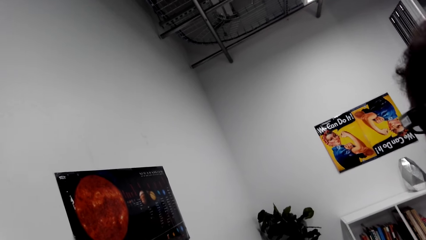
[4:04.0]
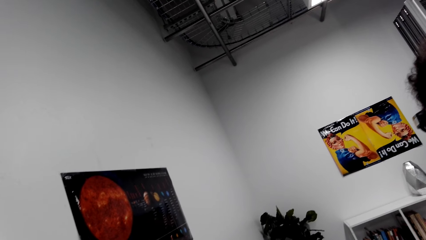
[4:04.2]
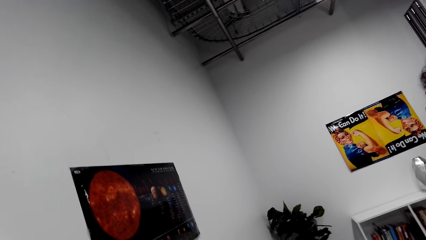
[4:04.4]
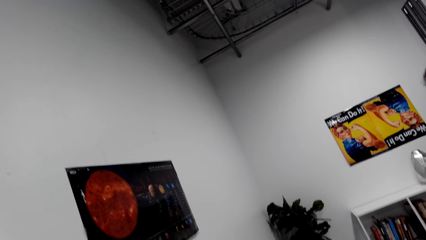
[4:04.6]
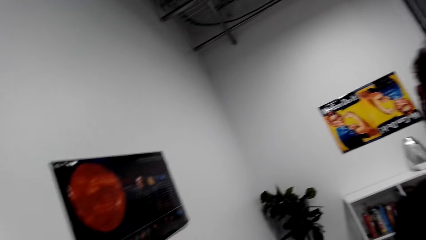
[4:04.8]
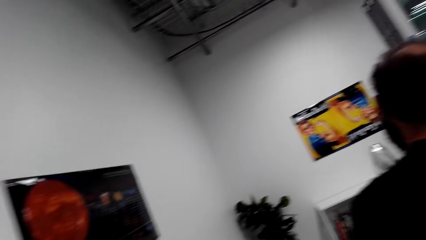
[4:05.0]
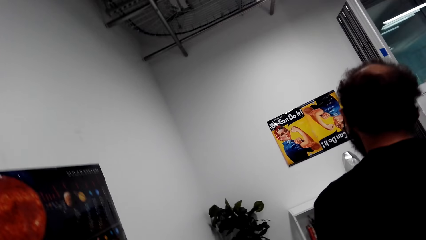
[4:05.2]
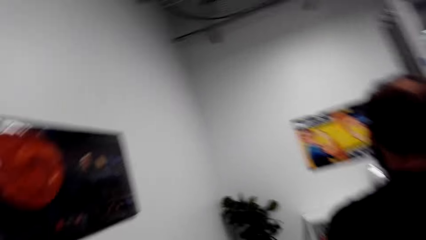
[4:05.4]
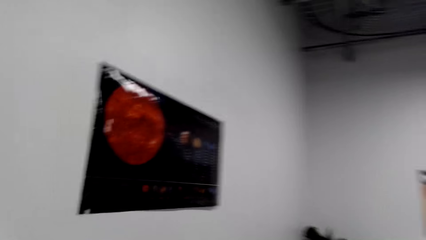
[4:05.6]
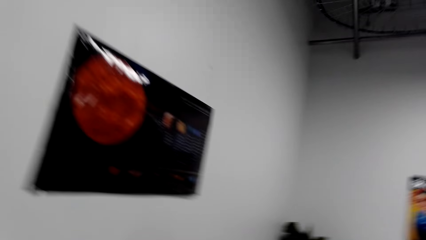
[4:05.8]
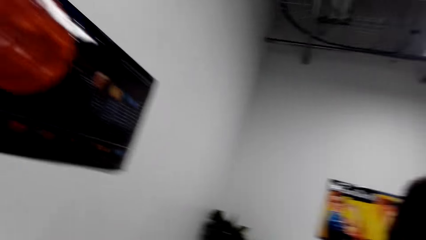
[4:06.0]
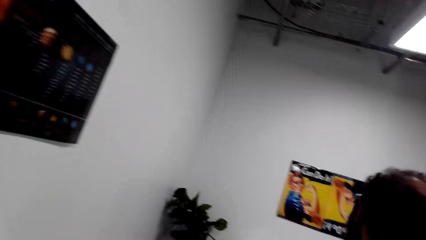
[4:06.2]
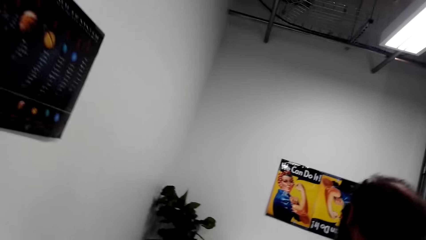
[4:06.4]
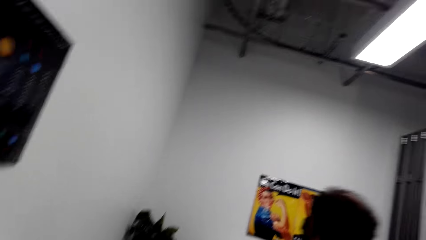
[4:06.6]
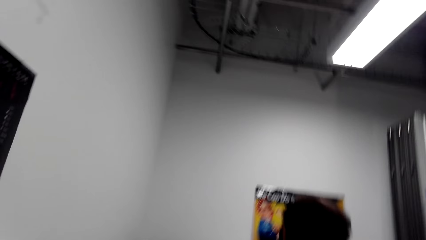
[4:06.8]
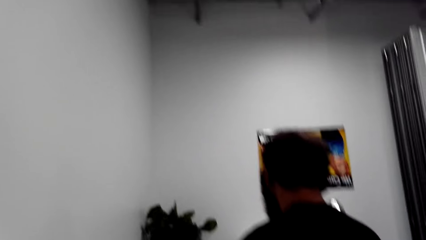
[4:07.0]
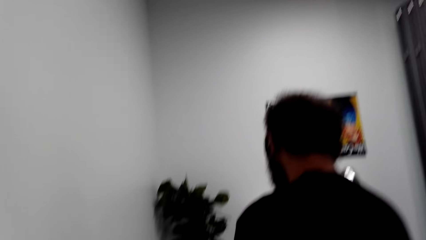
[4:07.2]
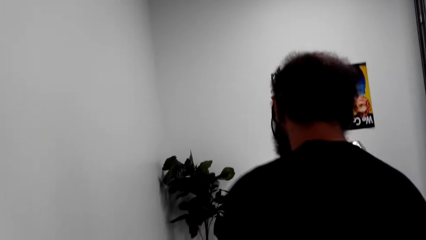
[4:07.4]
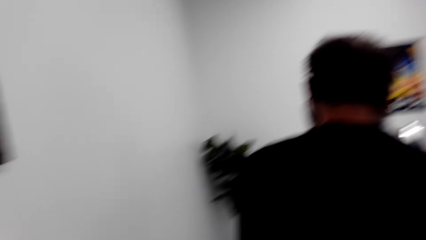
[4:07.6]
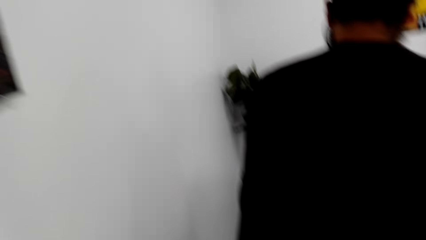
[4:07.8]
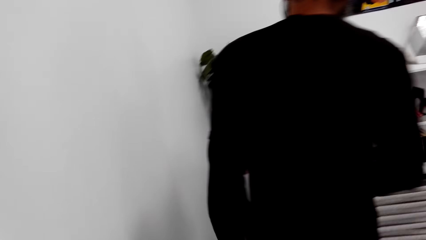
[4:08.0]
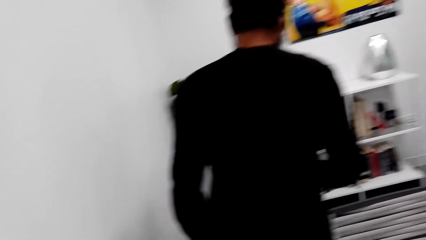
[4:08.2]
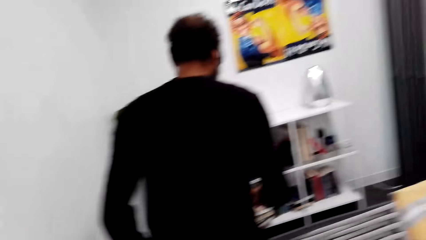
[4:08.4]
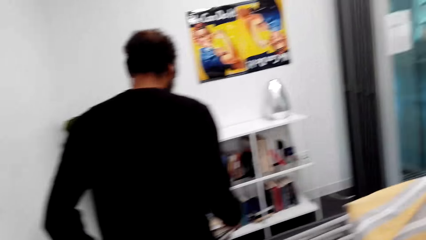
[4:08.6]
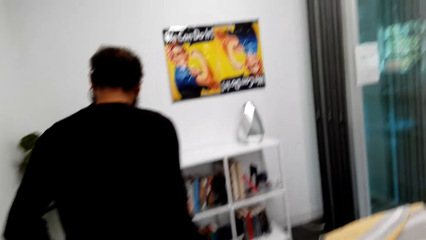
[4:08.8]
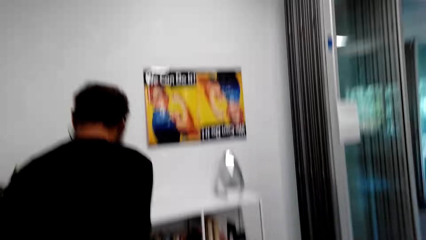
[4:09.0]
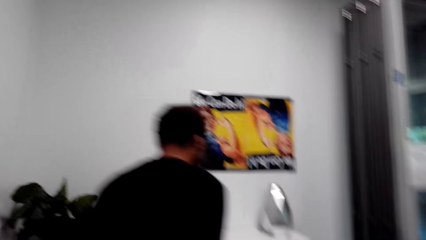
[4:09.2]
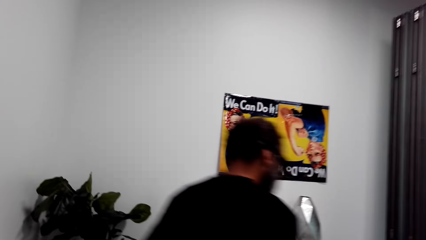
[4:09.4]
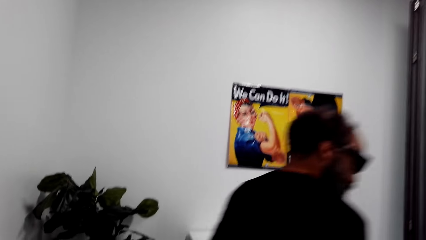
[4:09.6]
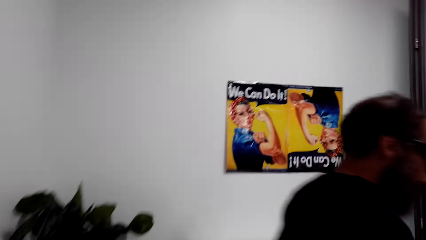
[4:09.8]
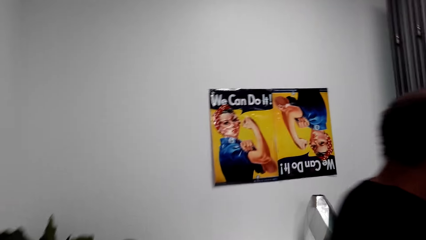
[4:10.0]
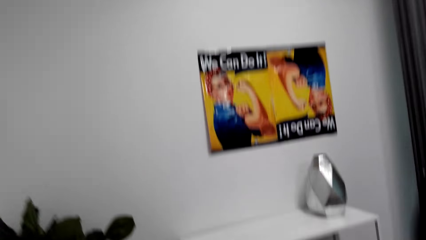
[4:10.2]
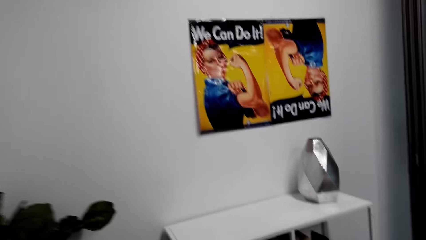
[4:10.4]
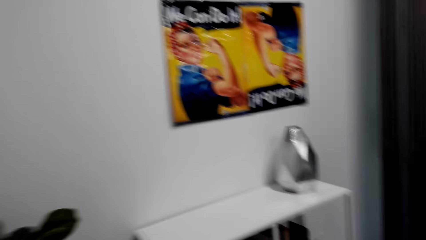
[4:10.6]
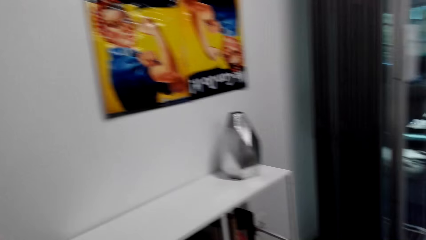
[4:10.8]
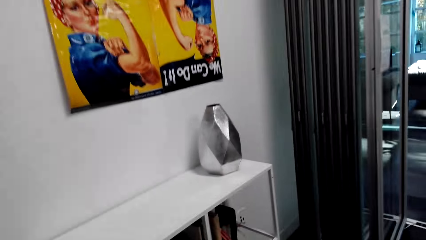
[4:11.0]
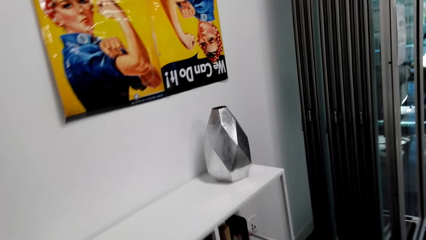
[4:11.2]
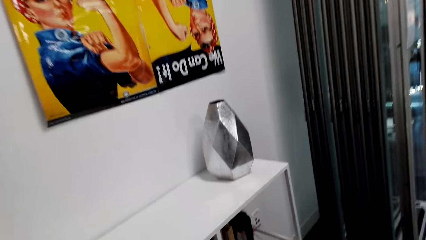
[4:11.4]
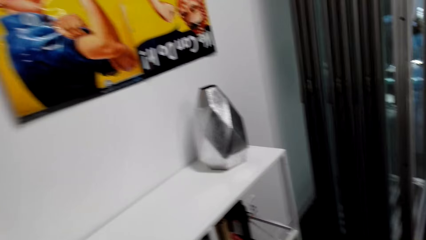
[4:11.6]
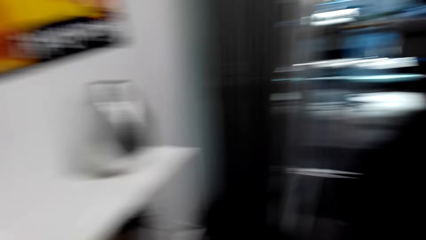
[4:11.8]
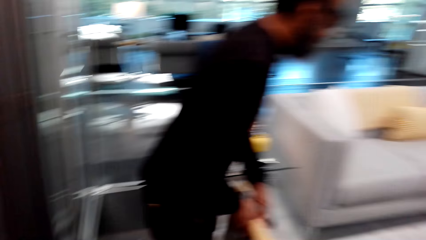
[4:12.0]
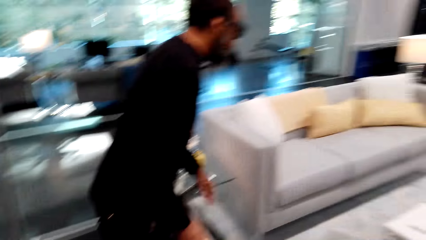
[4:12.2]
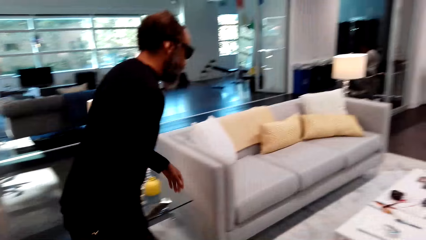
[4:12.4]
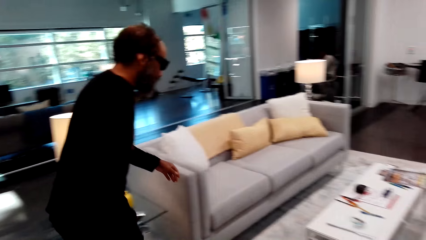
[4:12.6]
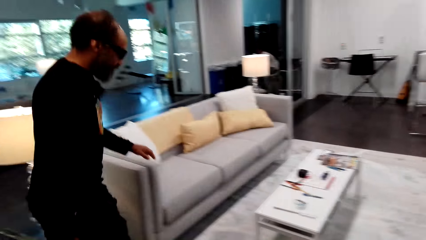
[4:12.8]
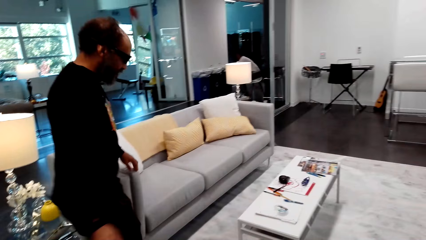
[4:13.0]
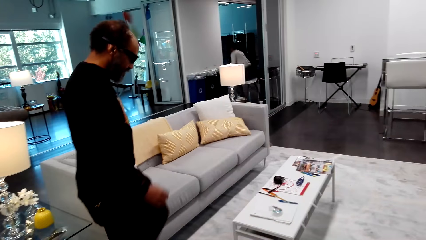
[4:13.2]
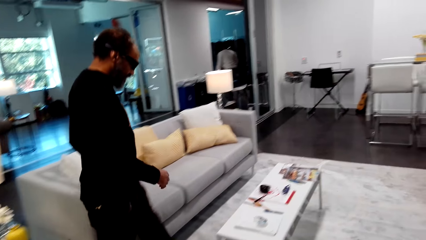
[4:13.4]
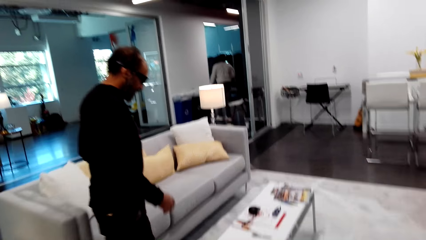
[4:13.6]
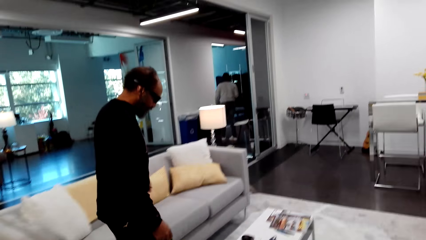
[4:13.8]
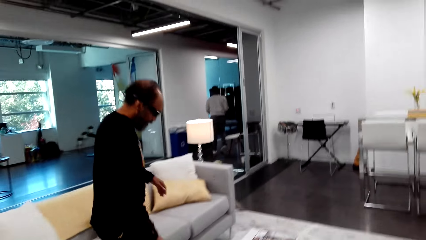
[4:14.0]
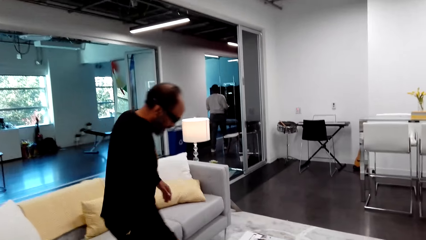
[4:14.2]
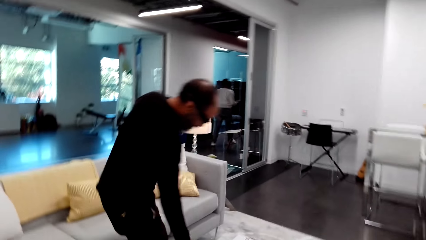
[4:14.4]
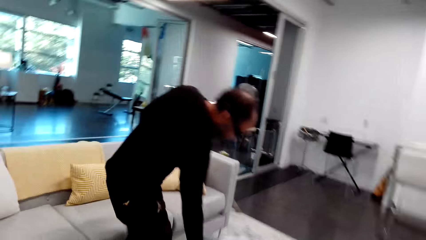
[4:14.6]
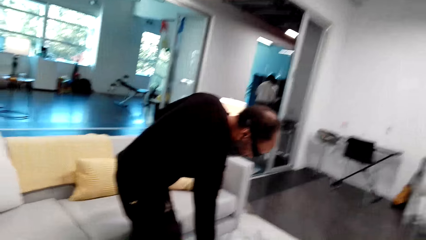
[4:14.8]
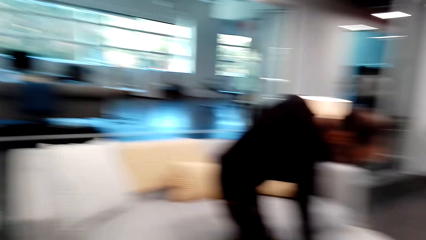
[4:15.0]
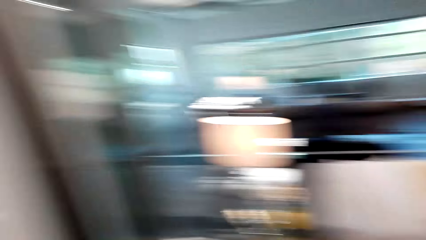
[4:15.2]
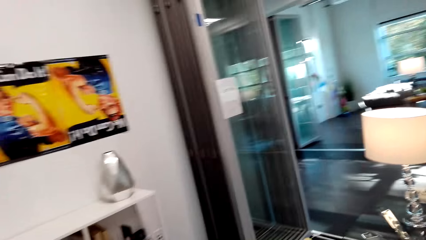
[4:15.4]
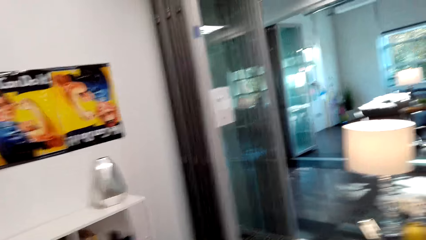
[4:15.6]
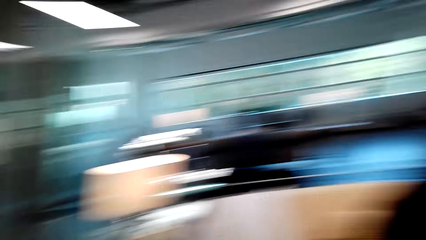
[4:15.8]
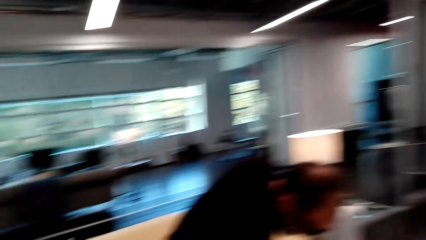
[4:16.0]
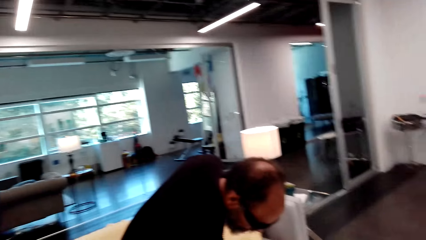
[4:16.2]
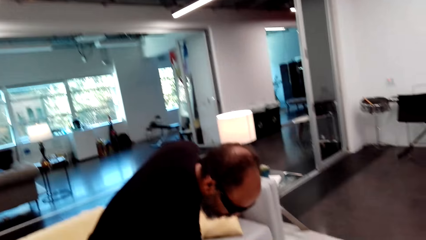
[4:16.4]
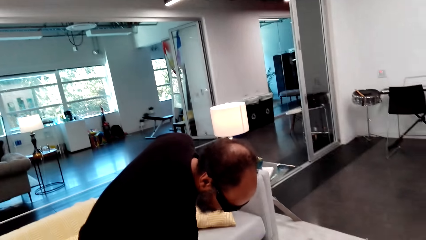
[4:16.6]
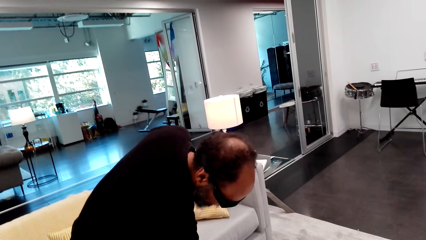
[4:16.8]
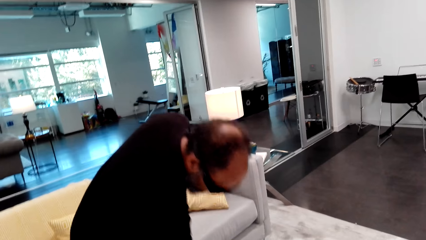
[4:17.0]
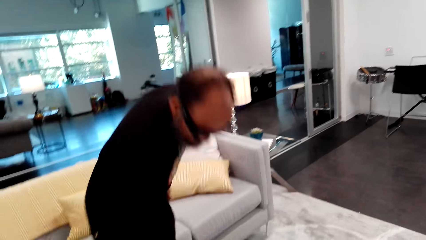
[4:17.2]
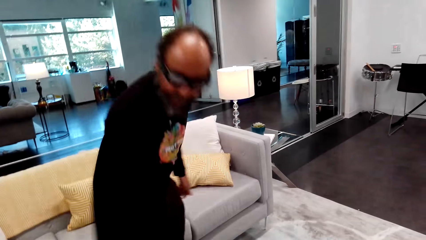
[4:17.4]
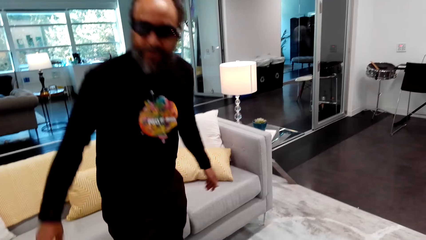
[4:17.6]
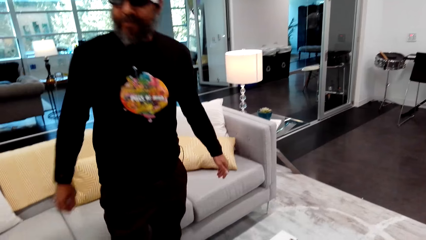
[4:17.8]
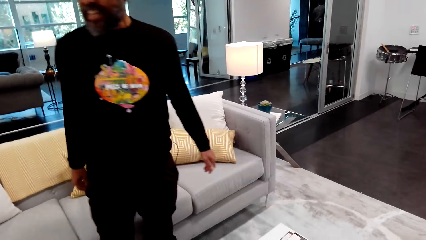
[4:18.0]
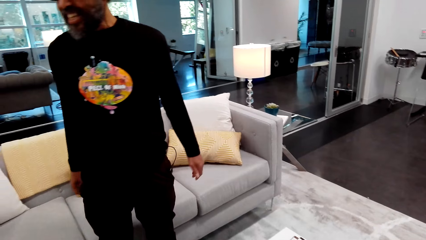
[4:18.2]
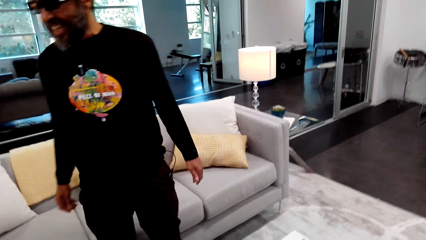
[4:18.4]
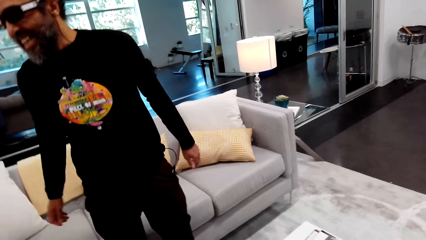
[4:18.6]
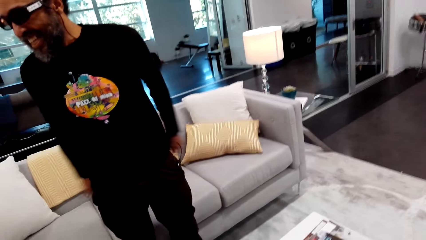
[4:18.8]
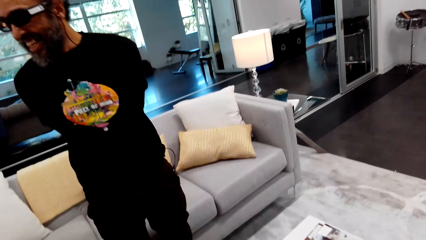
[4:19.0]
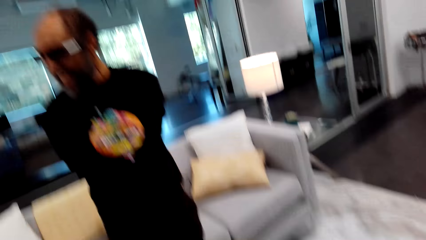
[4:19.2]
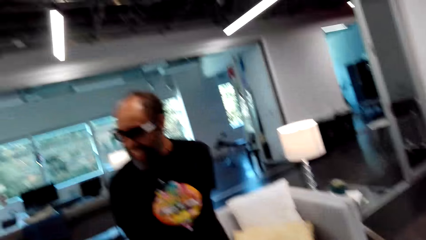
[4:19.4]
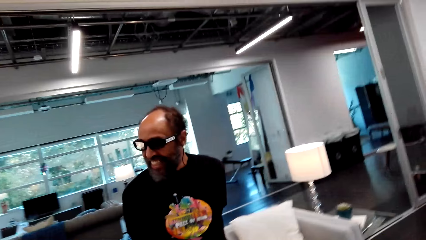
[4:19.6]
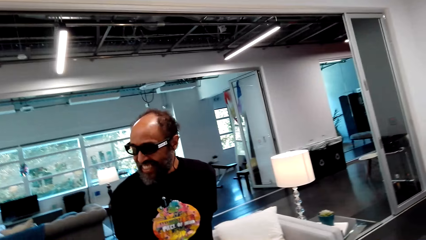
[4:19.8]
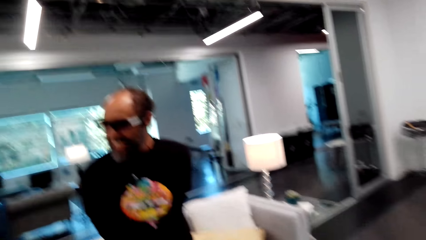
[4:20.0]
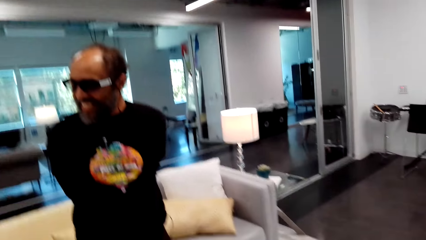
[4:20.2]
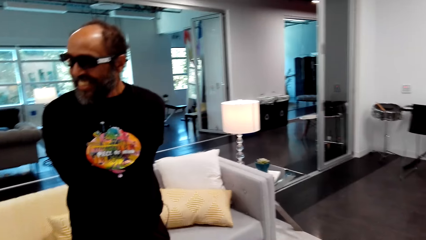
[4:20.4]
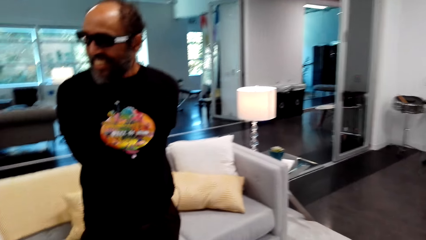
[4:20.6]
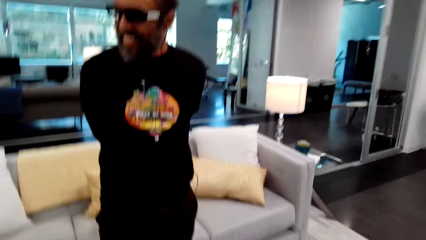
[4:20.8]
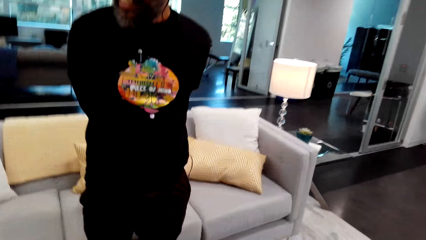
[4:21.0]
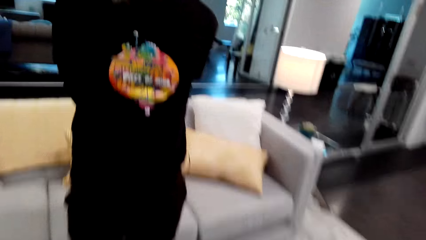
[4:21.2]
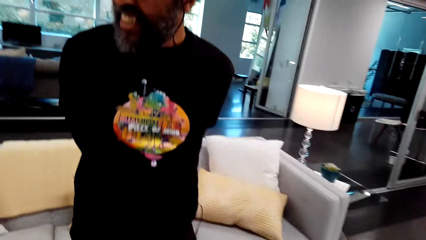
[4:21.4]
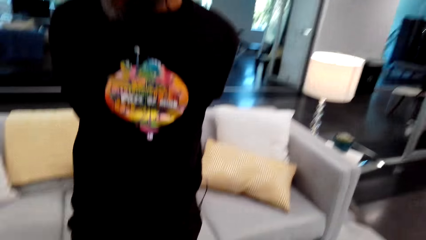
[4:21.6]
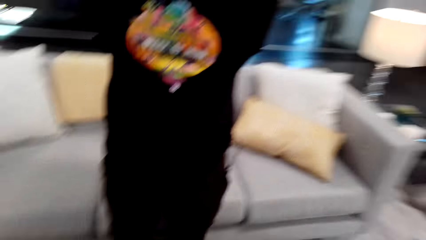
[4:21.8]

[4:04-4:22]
A man walks in the house. The camera wearer walks in the house. The man touches something on a table and stands in the sitting room.
